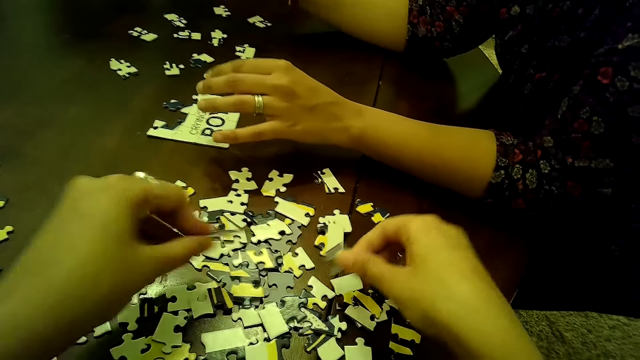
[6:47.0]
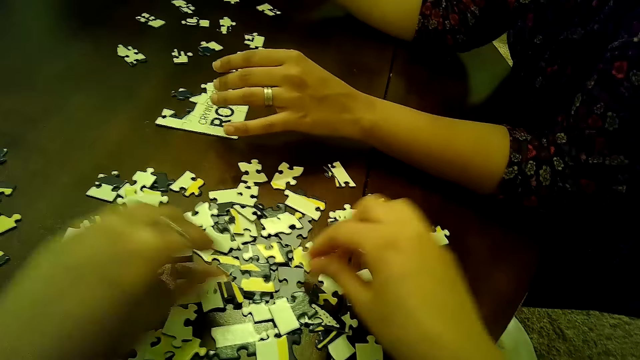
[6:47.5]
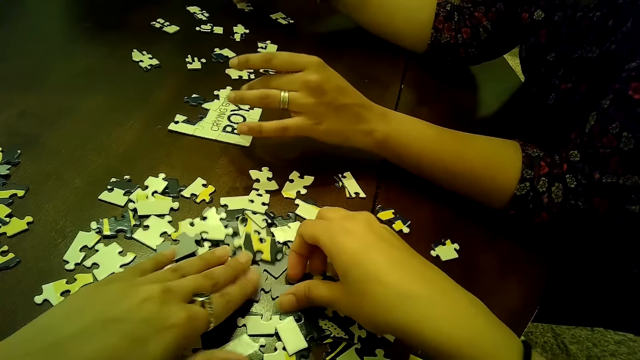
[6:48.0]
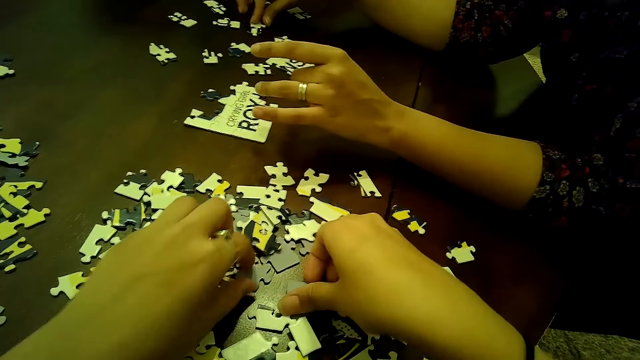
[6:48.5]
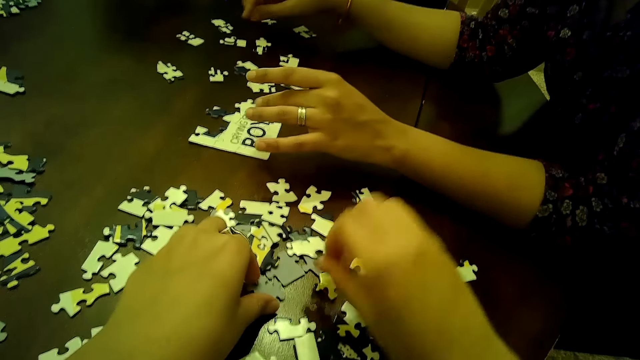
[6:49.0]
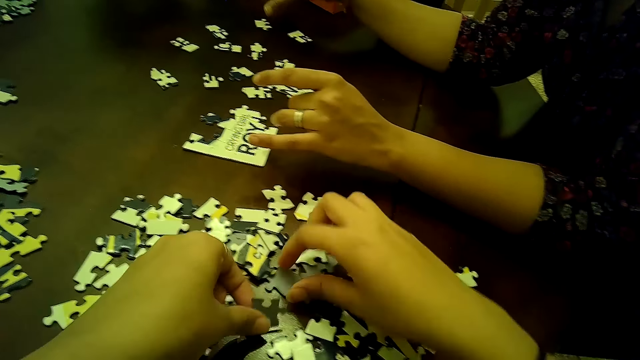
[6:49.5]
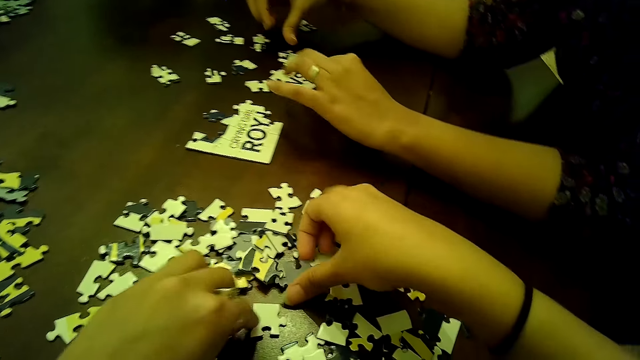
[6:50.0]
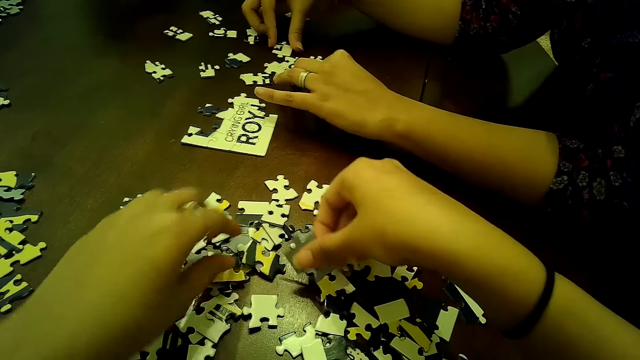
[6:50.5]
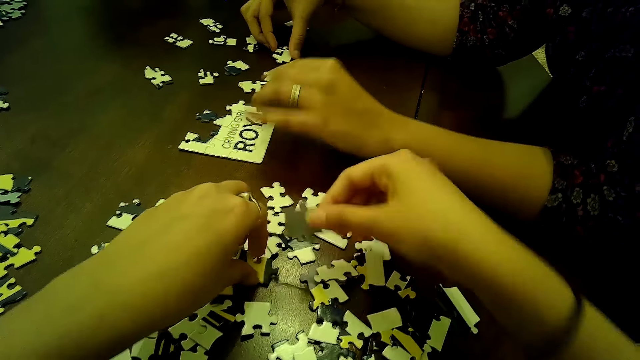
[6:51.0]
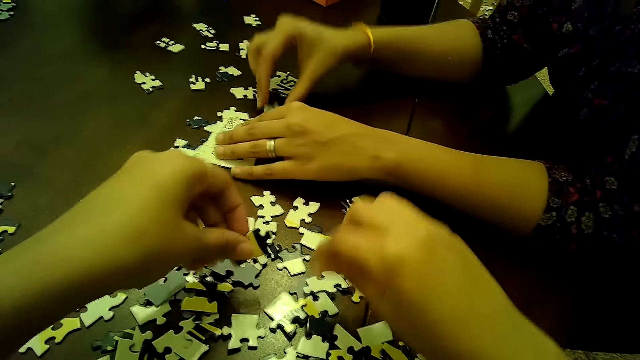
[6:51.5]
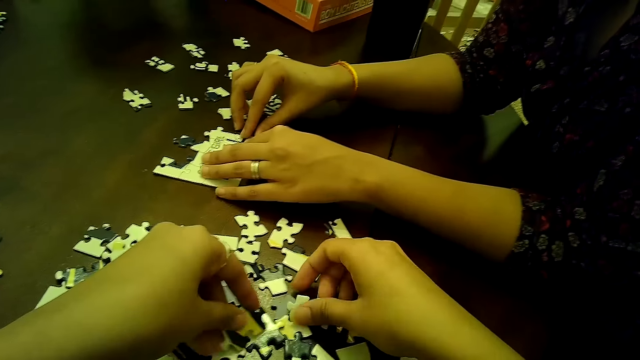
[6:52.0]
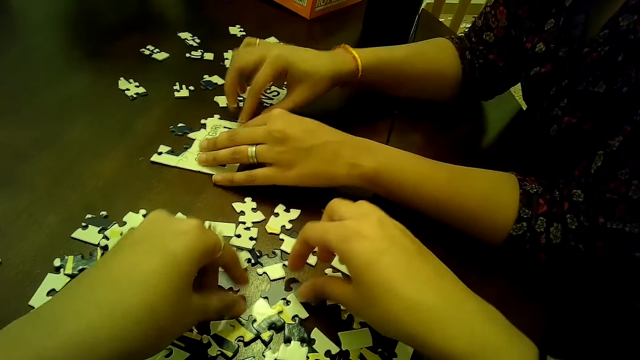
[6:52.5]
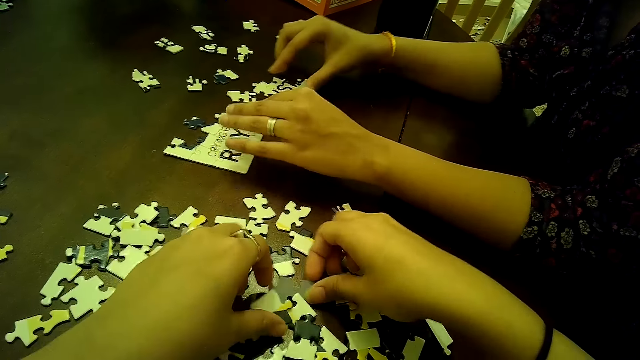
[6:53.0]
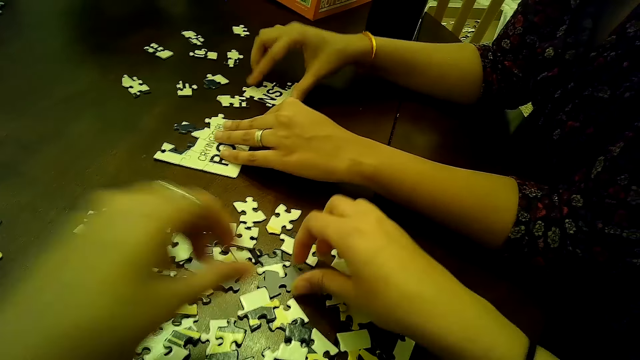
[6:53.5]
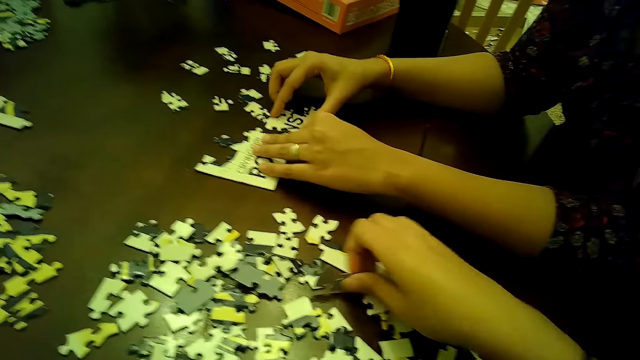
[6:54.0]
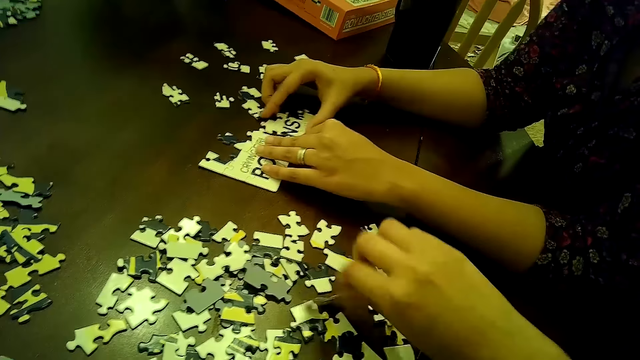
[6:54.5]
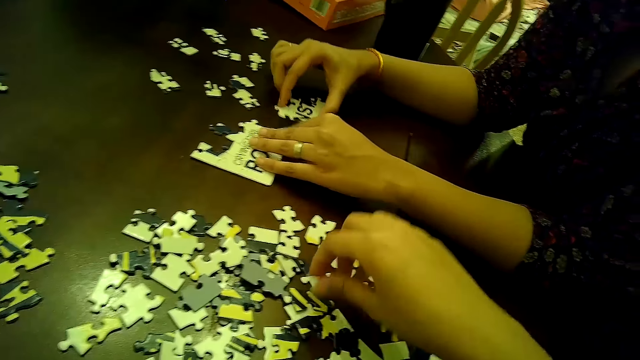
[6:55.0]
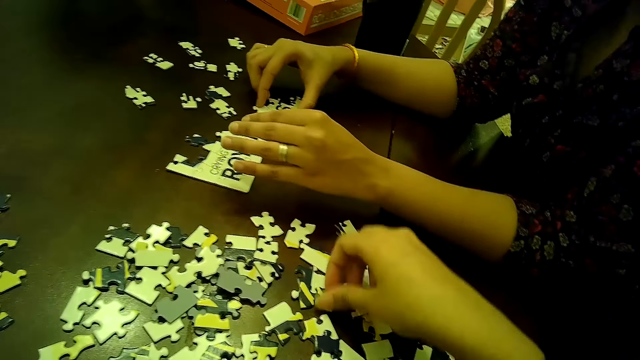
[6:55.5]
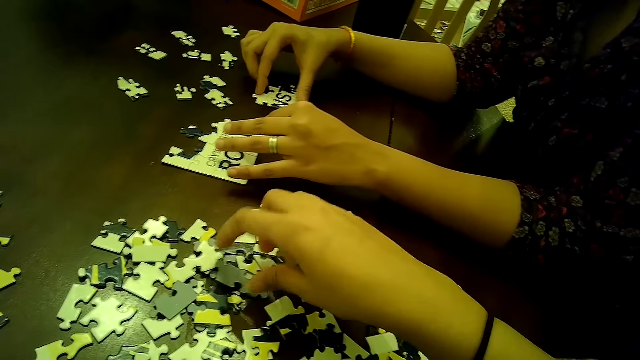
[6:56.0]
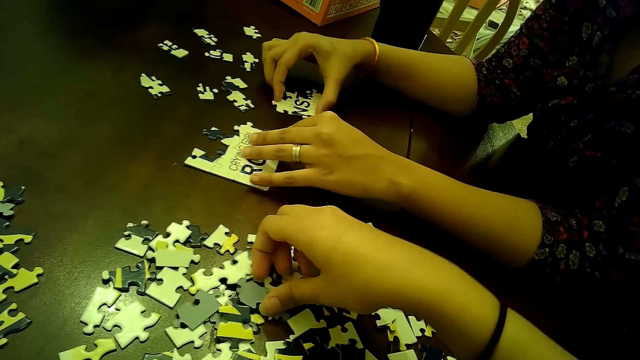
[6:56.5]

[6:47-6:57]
The camera wearer picks the jigsaw piece from the right hand. They put the jigsaw pieces on the table. They touch the jigsaw pieces on the table. They pick the jigsaw piece from the table. They pick the jigsaw piece from the table again. They put the jigsaw piece on the table. They pick the jigsaw piece from the table. They turn the jigsaw piece in the hand. They put the jigsaw piece on the table. They pick the jigsaw piece from the table. They hold the jigsaw piece in the hand. They put the jigsaw piece on the table. A woman fixes some puzzle pieces together with both hands. The camera wearer picks the jigsaw piece from the table. They put the jigsaw piece on the table. They touch the jigsaw piece on the table. They lift the hand up. They pick the jigsaw piece from the table. The woman moves the jigsaw pieces on the table. She fits two puzzle tiles together with both hands. The camera wearer turns the jigsaw piece in the hand. They put the jigsaw piece on the table. They move the jigsaw piece on the table. The woman moves the jigsaw pieces on the table.

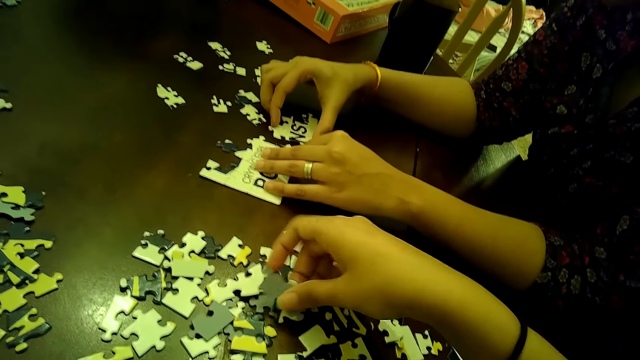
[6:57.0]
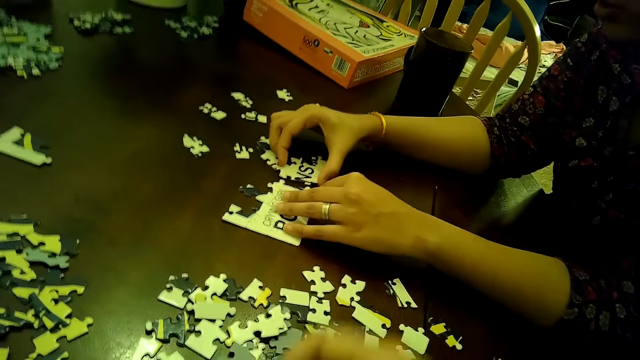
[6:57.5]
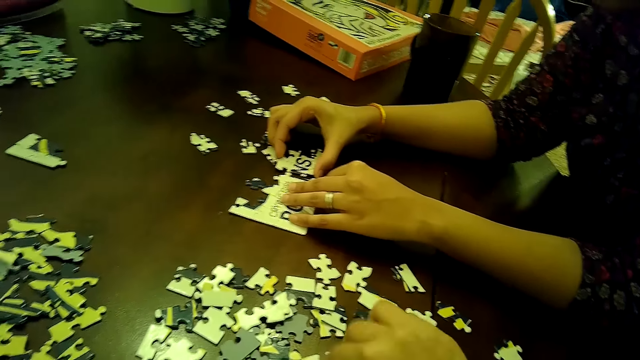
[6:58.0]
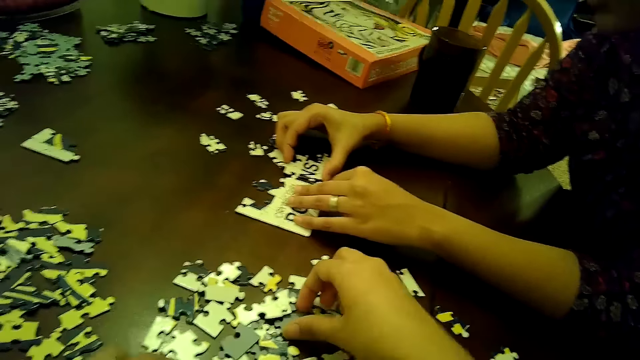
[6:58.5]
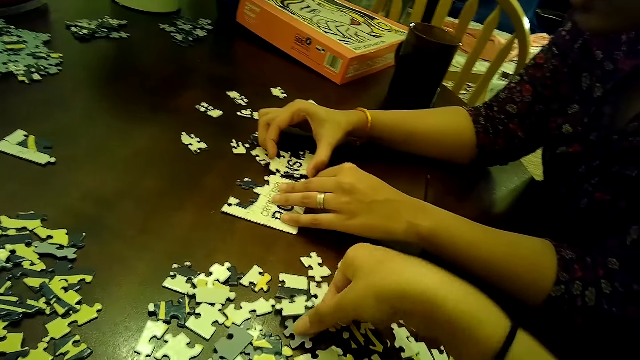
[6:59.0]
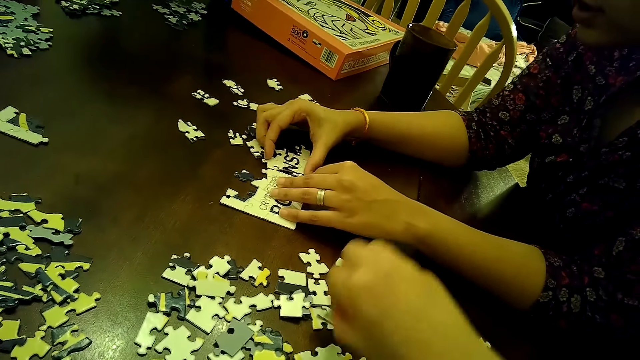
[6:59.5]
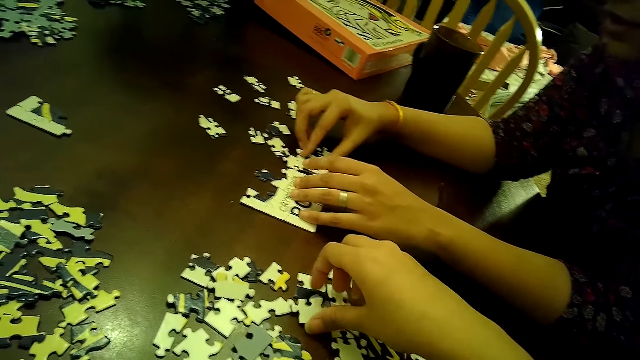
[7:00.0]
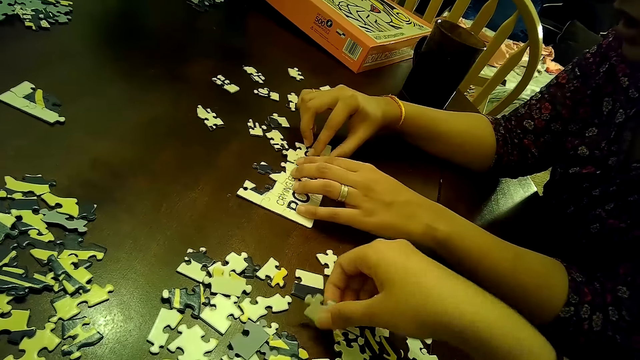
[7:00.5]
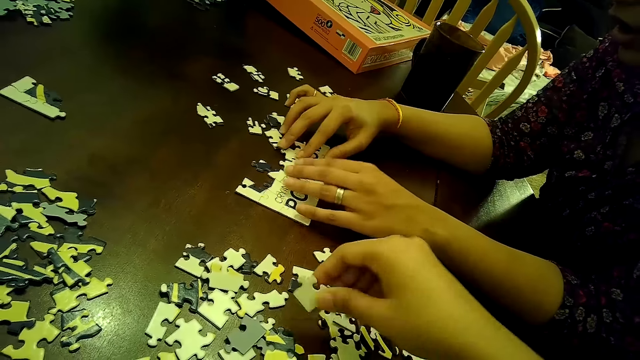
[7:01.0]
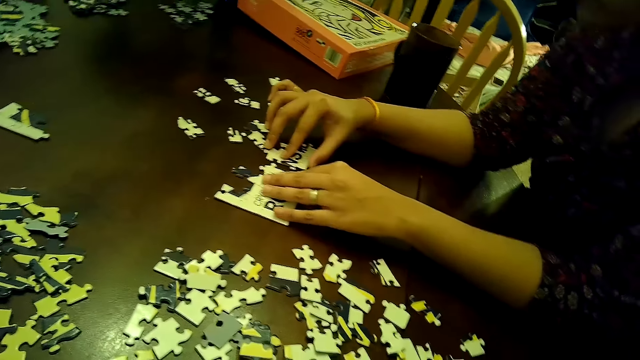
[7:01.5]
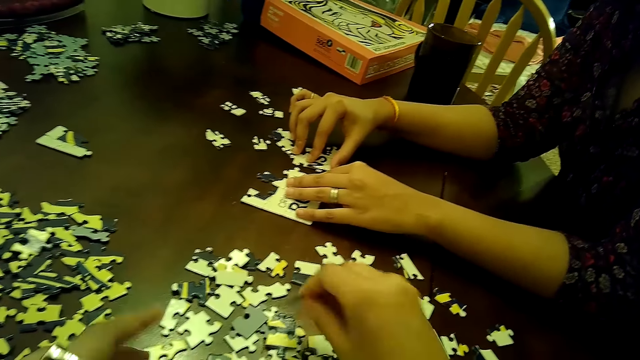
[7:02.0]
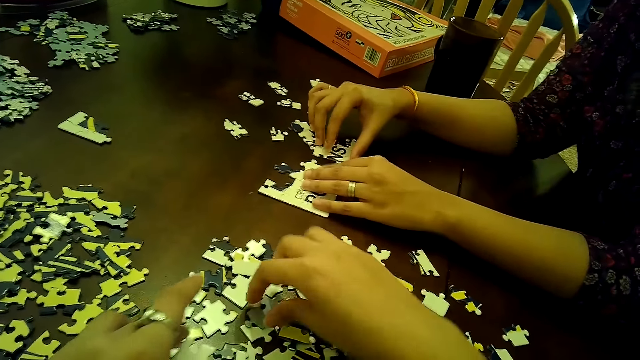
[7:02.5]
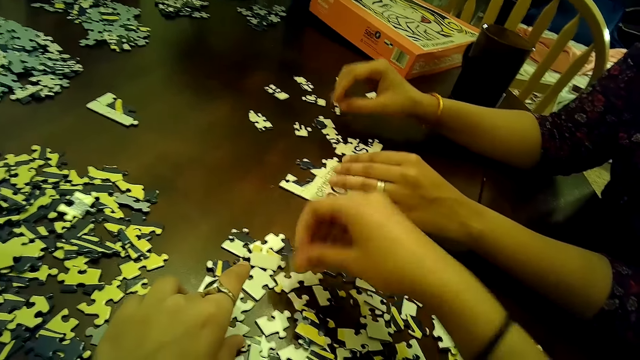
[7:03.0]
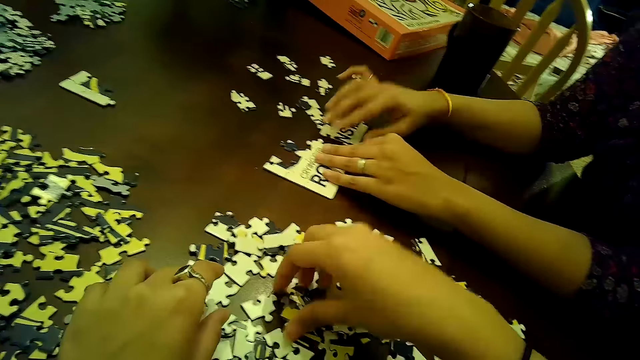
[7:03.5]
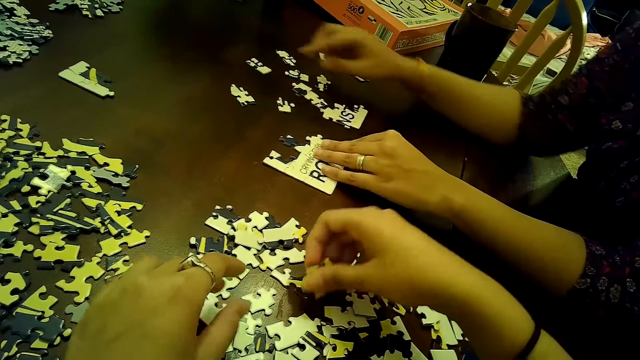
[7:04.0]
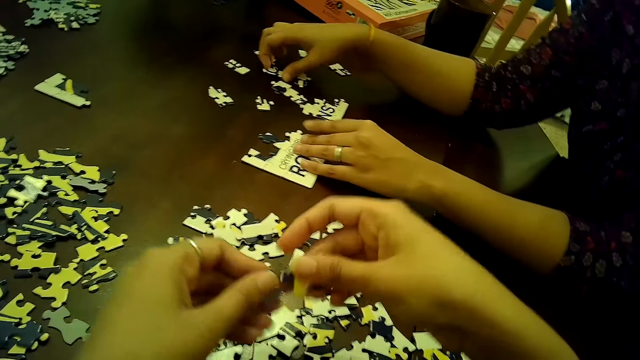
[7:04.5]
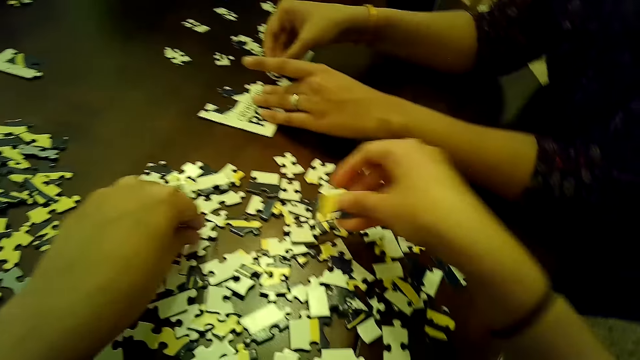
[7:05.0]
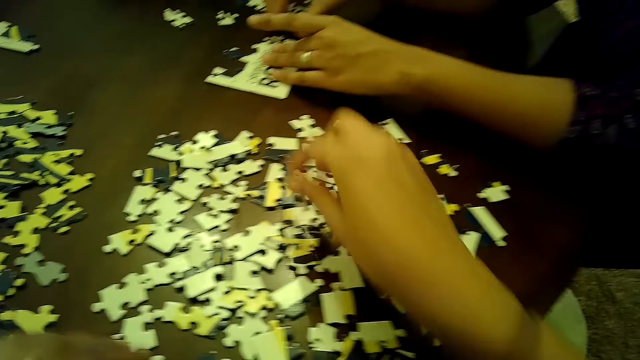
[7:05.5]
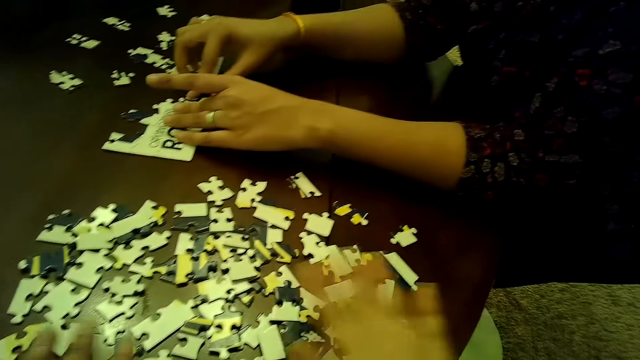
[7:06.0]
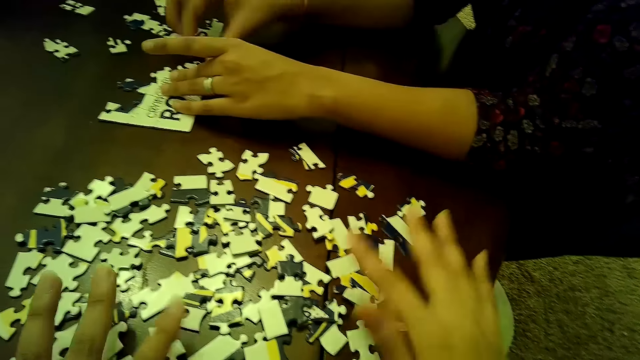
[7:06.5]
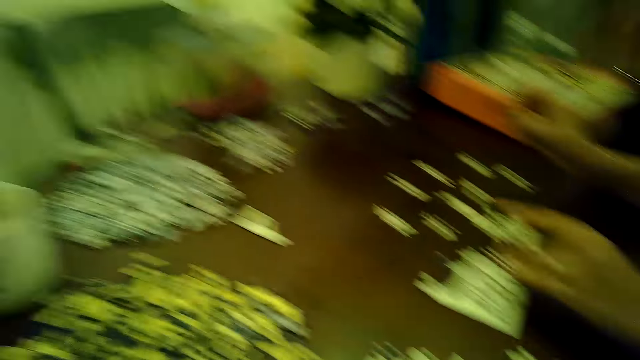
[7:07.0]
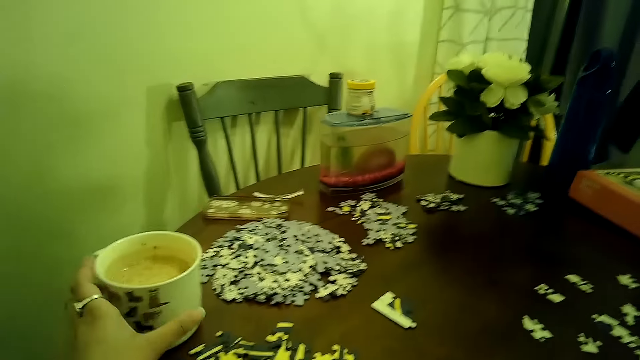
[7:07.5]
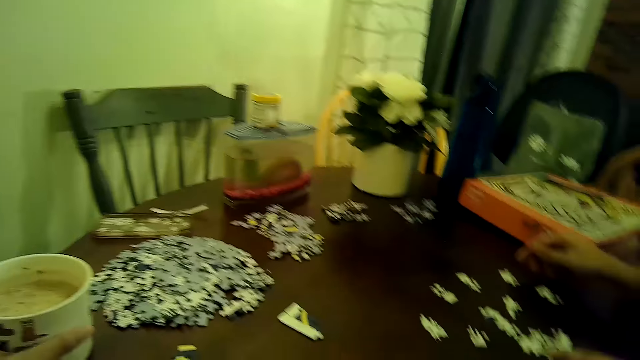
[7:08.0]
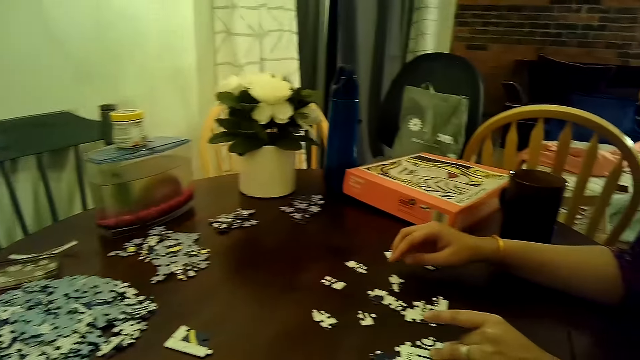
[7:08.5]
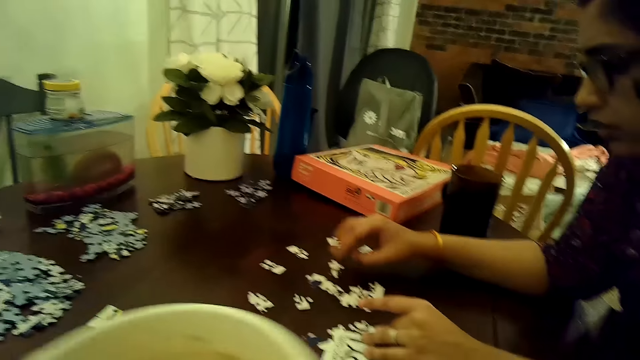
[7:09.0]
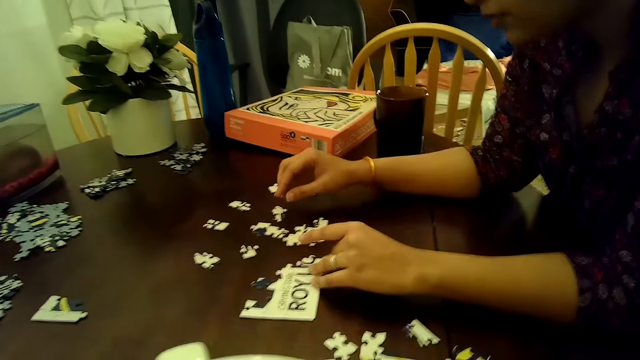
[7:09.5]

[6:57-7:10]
The camera wearer picks the jigsaw pieces from the table. A woman moves the jigsaw pieces on the table. The camera wearer picks the jigsaw pieces from the table. She puts the jigsaw pieces on the table. She picks the jigsaw piece from the table. The woman touches the jigsaw pieces on the table. The camera wearer puts the jigsaw piece on the table. She picks the jigsaw piece from the table. She puts the jigsaw piece on the table. The woman moves a puzzle tile on the table with her right hand. The camera wearer picks the jigsaw pieces from the table. The woman fixes a puzzle piece into a puzzle tile on the table with both hands. The camera wearer picks the jigsaw piece from the right hand. The woman picks the jigsaw piece from the table. She puts the jigsaw piece on the table. The camera wearer puts the jigsaw piece on the table. She puts the jigsaw piece on the table again. She touches the jigsaw pieces on the table. The woman touches the jigsaw pieces on the table. The camera wearer looks around. She picks a cup of tea from the table with her left hand. She drinks from the cup in her left hand.
